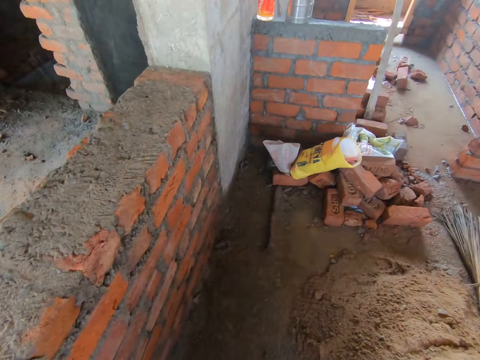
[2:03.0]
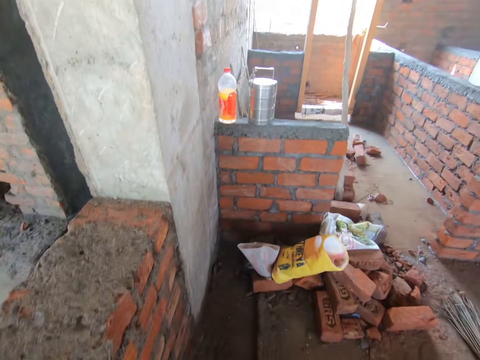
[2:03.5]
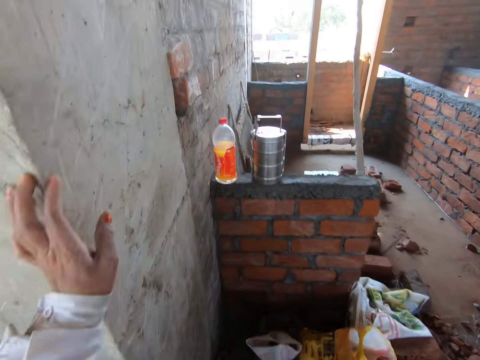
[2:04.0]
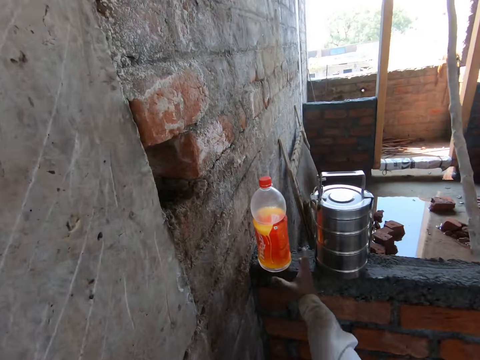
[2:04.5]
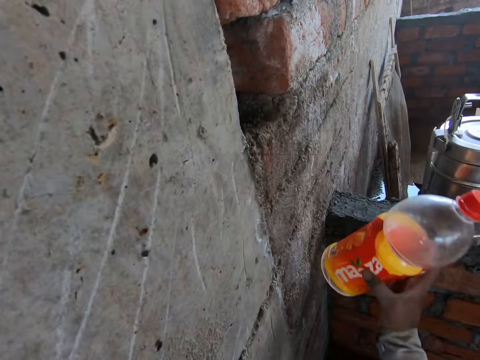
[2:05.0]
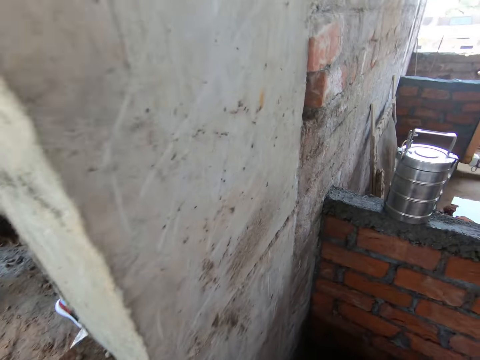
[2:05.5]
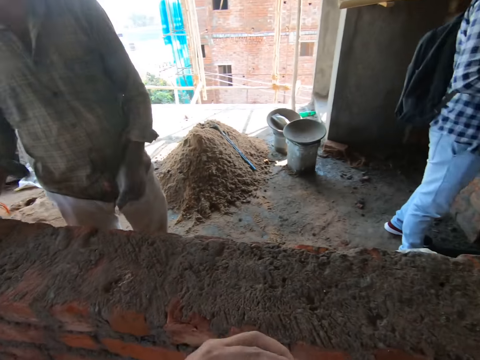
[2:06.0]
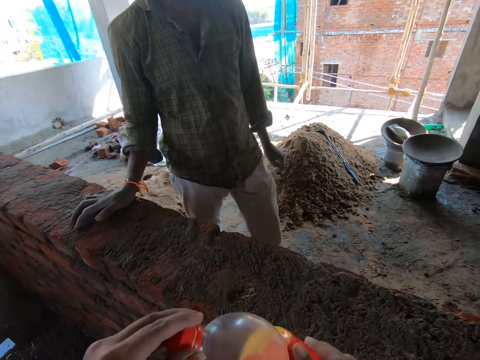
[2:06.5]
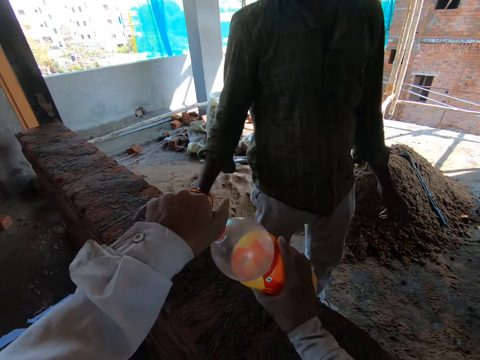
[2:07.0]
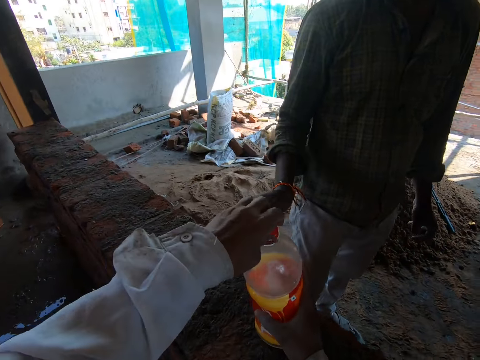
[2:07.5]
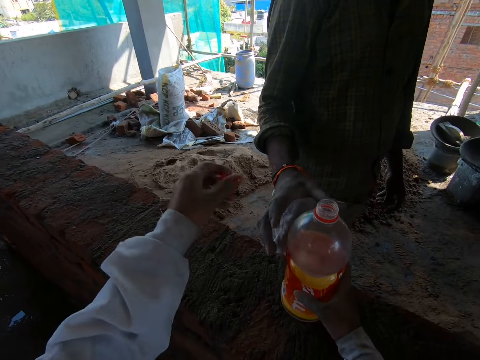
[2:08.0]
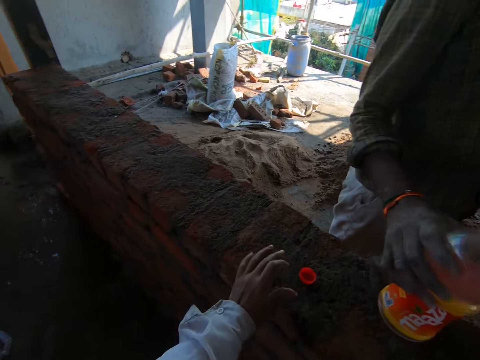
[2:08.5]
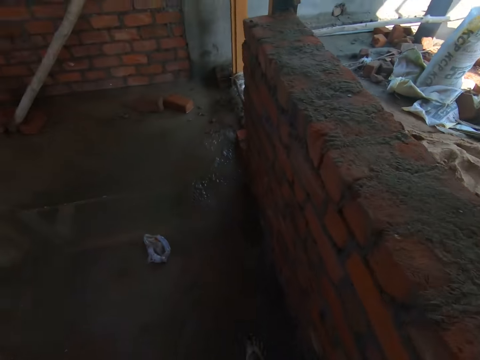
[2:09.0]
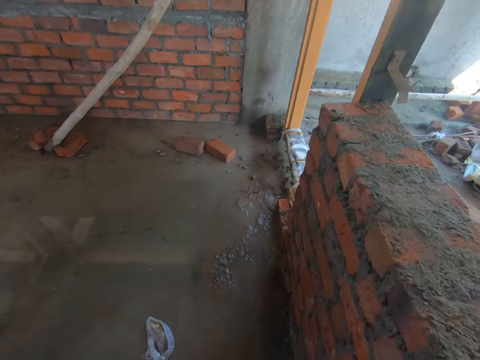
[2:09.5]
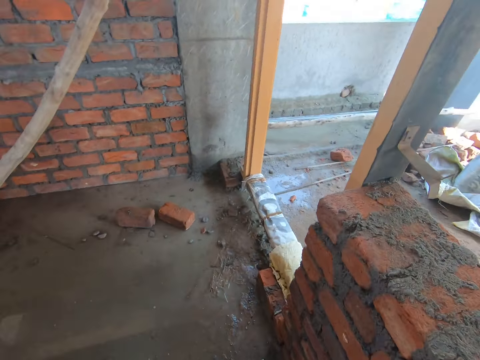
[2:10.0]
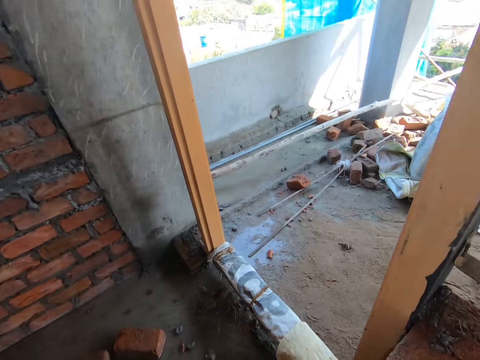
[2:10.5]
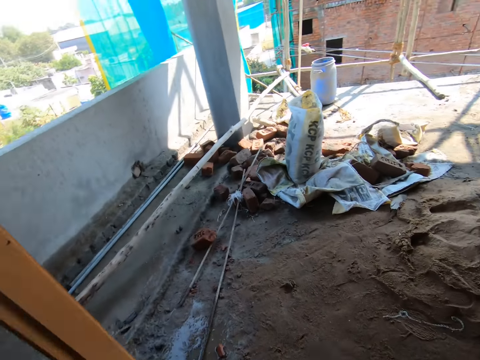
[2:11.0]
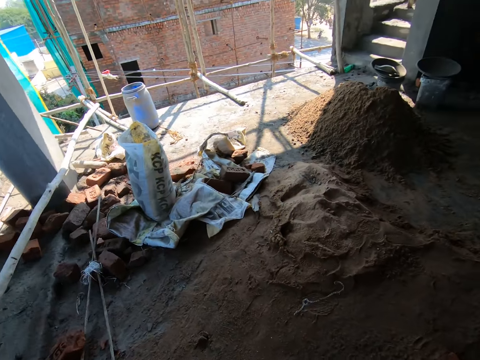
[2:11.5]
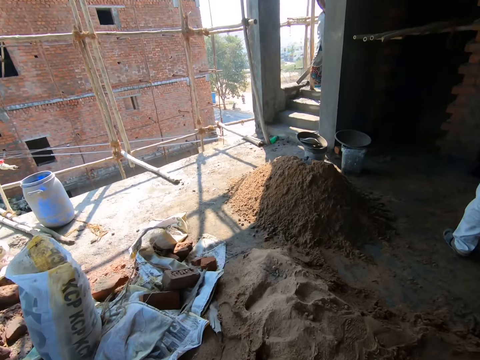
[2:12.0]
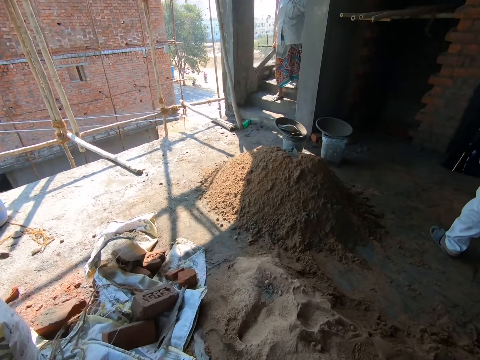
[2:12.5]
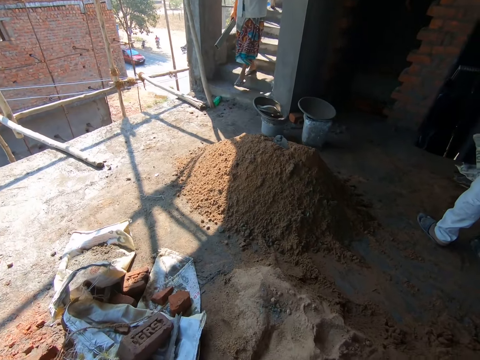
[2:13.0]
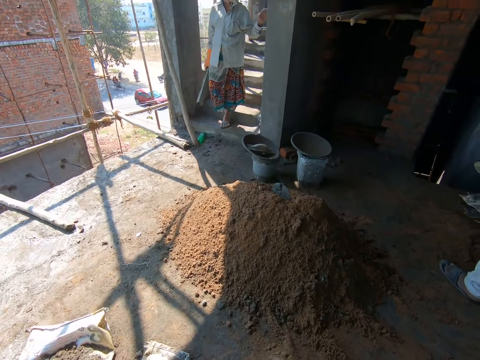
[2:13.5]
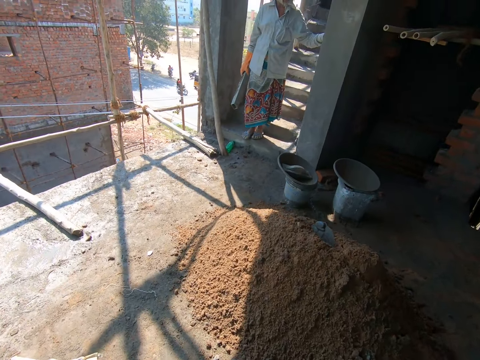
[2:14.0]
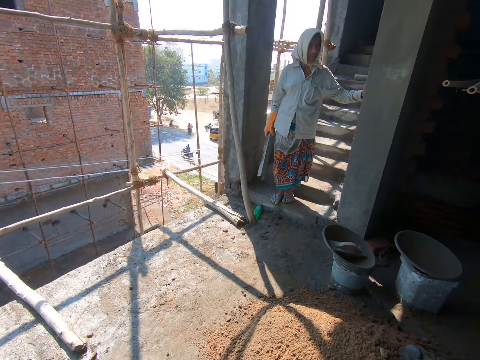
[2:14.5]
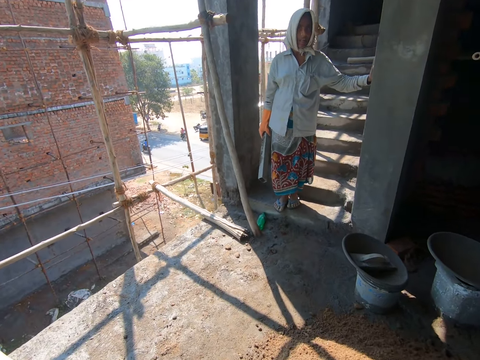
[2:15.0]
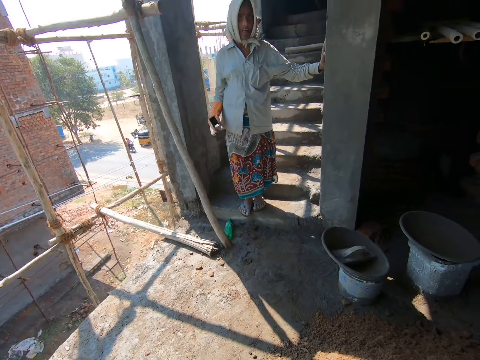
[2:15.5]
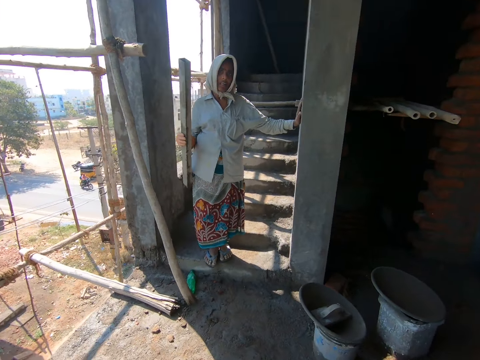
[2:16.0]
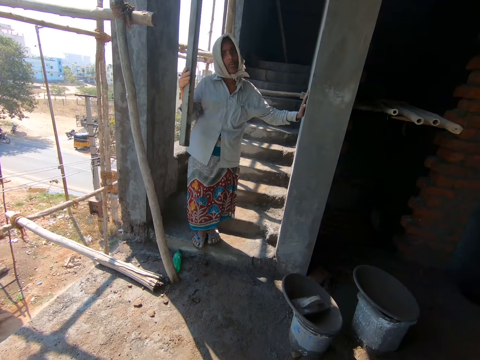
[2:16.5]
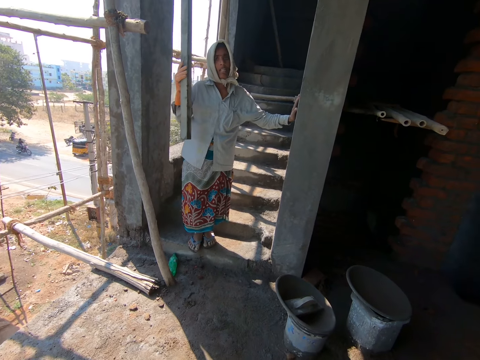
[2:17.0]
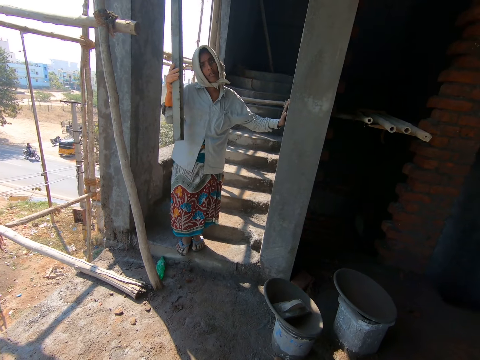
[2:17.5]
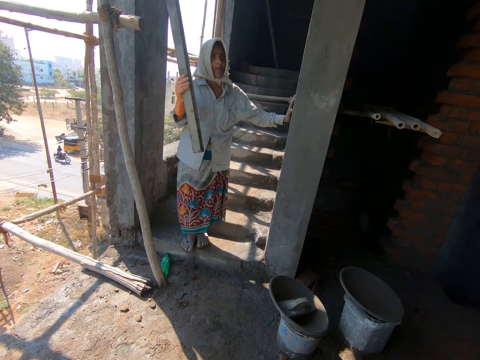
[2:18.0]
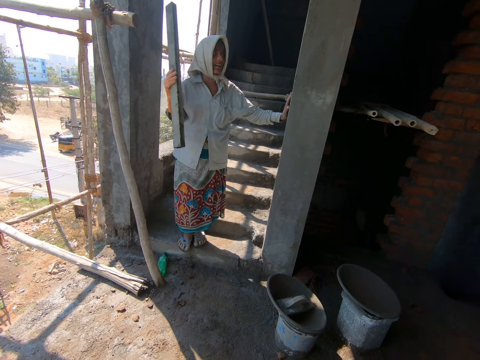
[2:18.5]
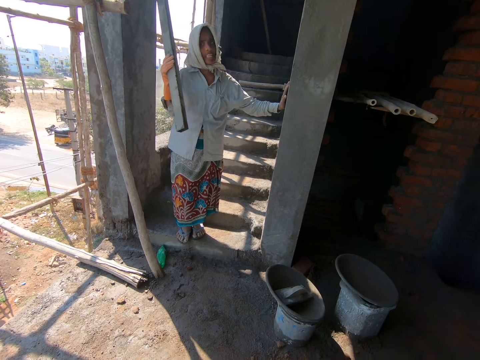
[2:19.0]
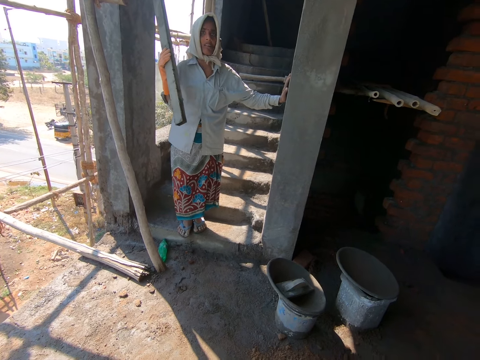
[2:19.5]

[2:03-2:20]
The camera wearer walks around the building. She places her left hand on a wall. She picks up the bottle of water from the wall with her right hand. She walks around the building. She places the bottle of water on the wall with her right hand. She removes the lid from the bottle of water with her left hand. A man touches the bottle of water on the wall with his right hand. The man picks up the bottle. The camera wearer walks around the building. A woman holds a plank in her right hand. The camera wearer interacts with another woman.

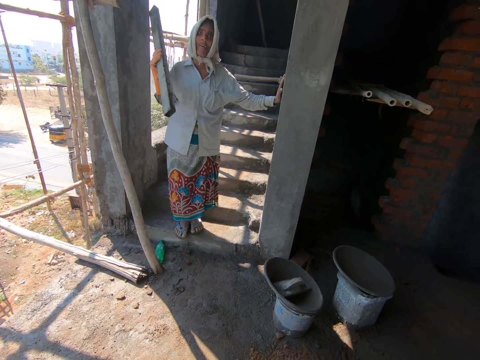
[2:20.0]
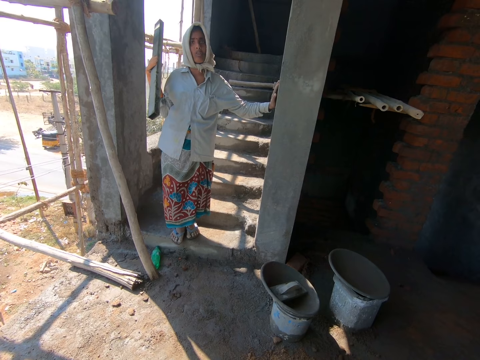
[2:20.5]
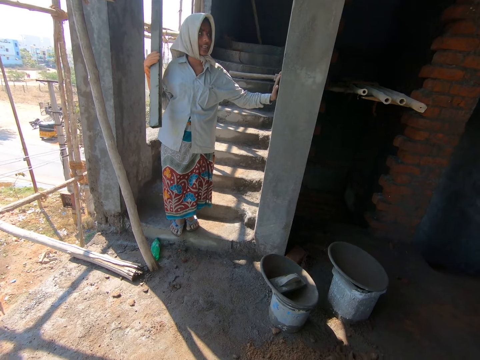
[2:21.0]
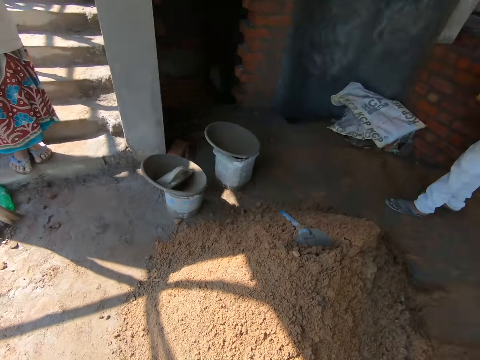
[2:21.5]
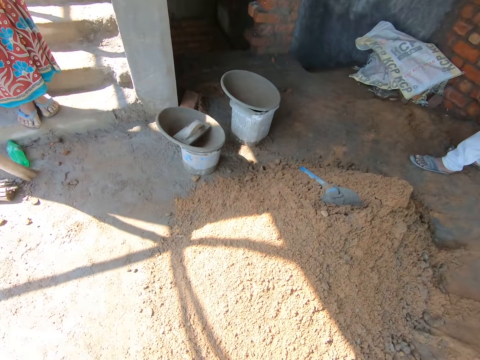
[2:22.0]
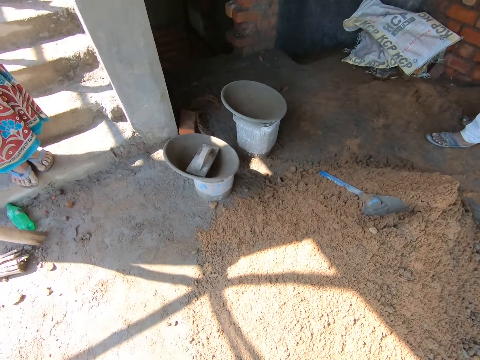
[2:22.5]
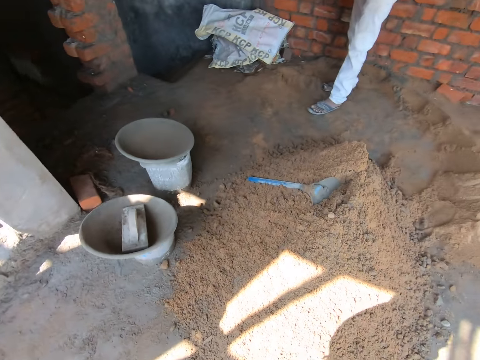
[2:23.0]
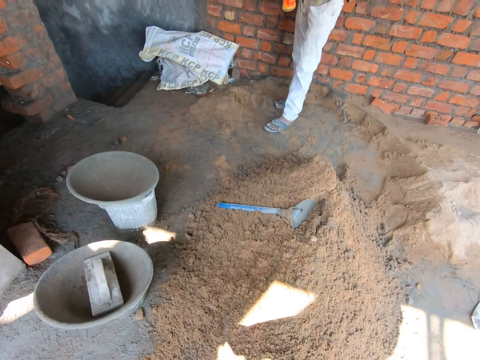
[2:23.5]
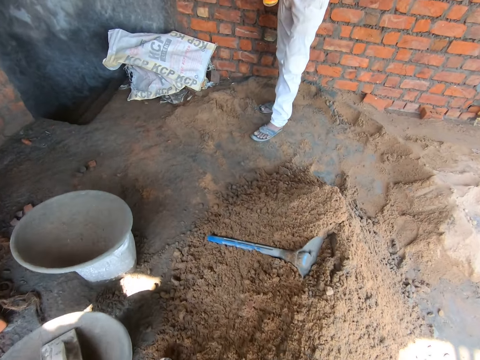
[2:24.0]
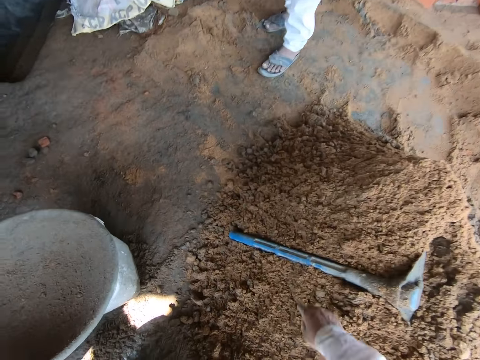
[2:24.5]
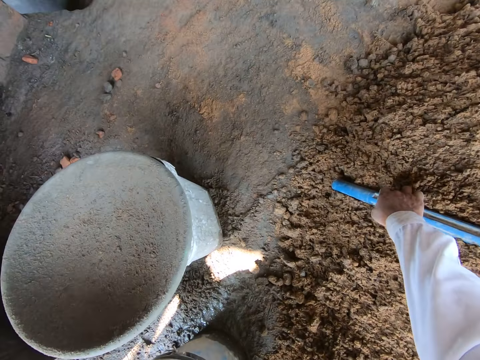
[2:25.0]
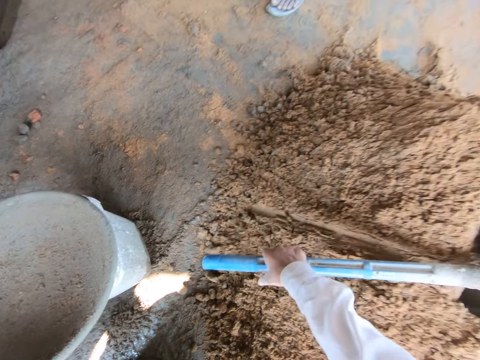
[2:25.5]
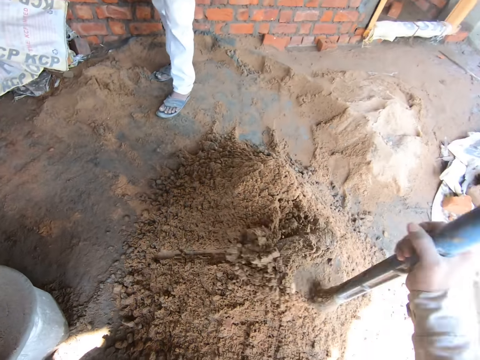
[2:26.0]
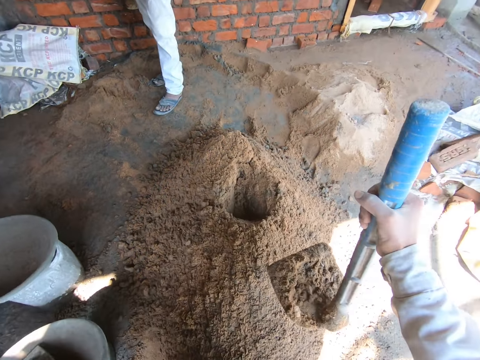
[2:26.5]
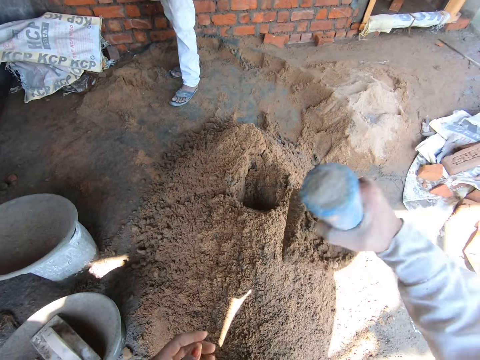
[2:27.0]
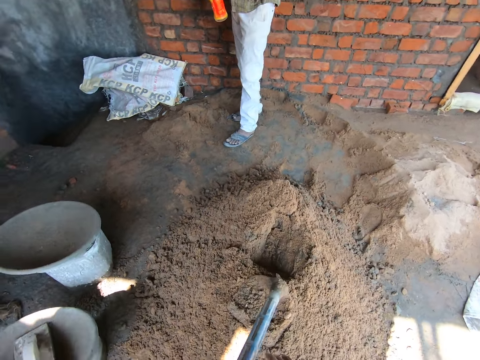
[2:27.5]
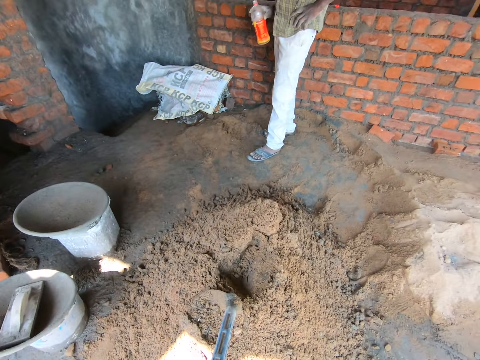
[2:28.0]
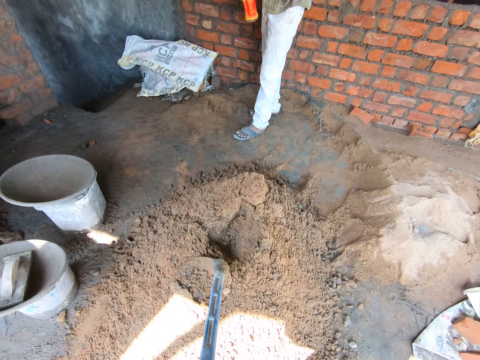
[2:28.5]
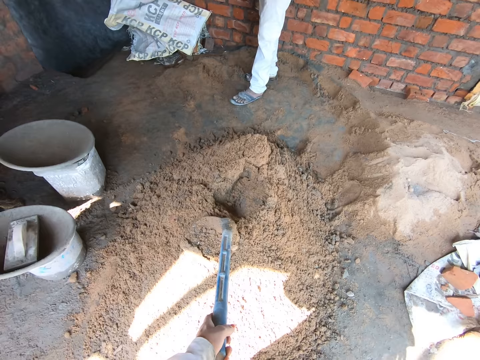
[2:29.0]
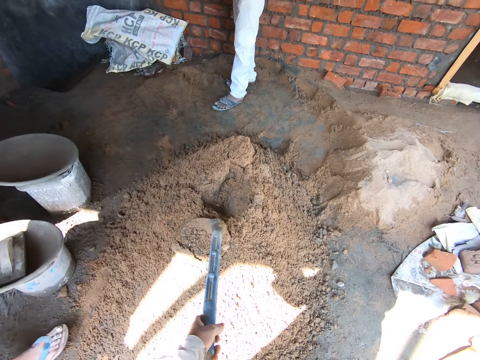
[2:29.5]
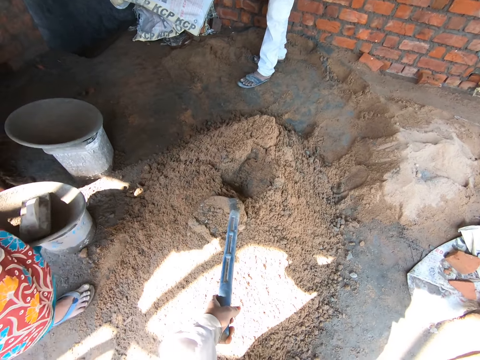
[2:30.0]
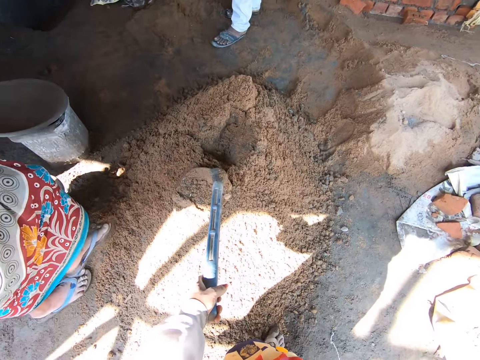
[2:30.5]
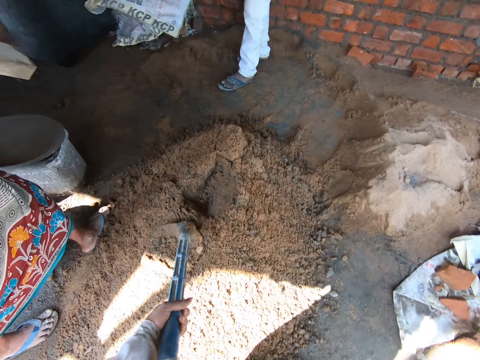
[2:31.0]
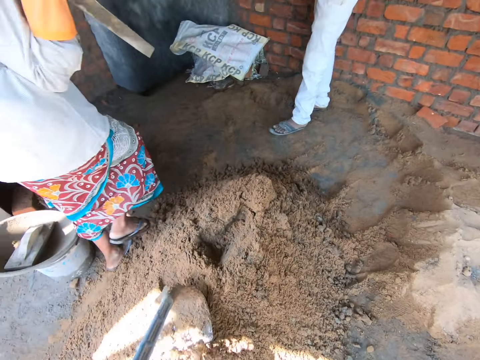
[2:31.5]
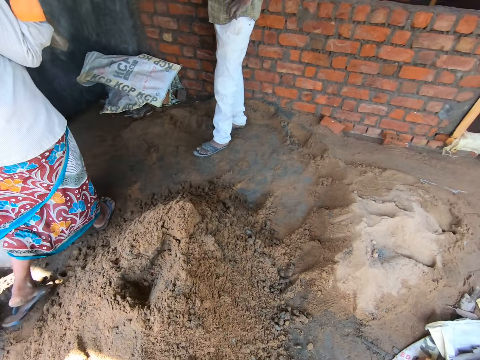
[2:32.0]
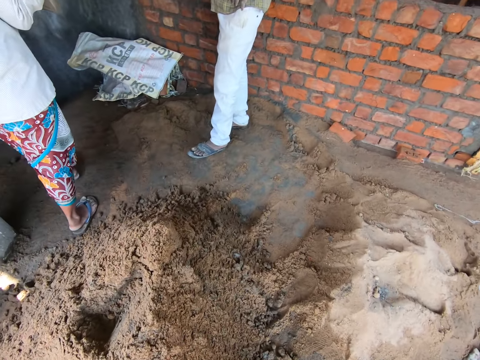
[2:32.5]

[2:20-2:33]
The camera wearer walks around the building. She picks the hoe from the pile of sand and cement on the floor with her right hand. She passes the hoe on the pile of sand and cement on the floor from her right hand to her left hand. A woman walks around the building. The camera wearer shakes the hoe on the pile of sand and cement on the floor with her left hand. She interacts with the woman.
